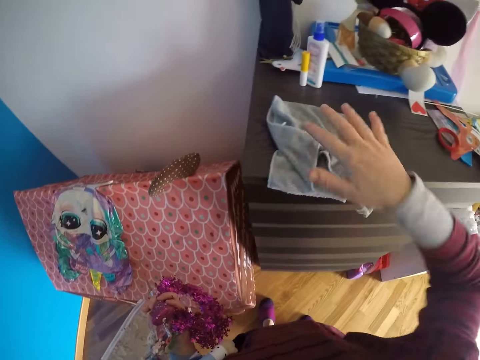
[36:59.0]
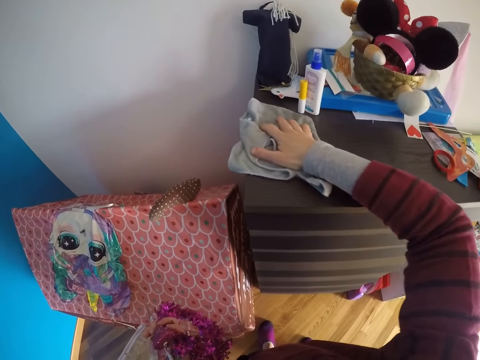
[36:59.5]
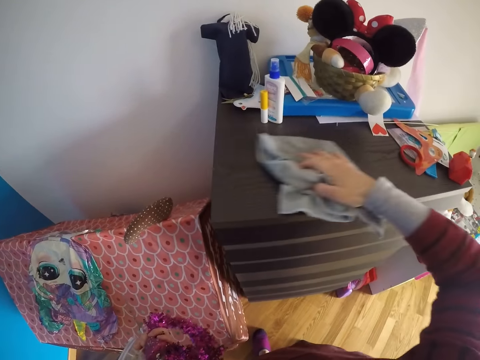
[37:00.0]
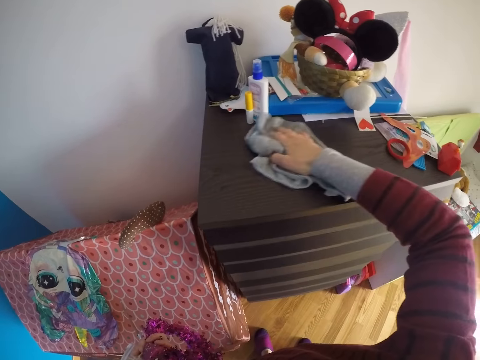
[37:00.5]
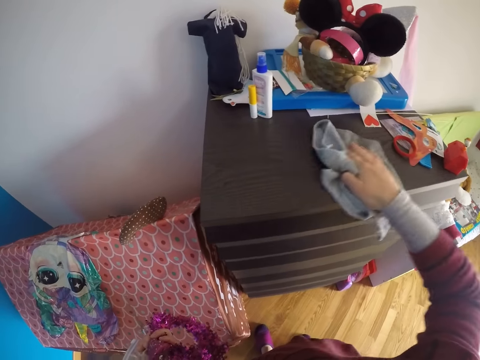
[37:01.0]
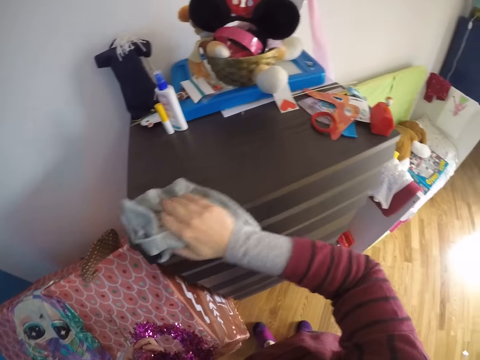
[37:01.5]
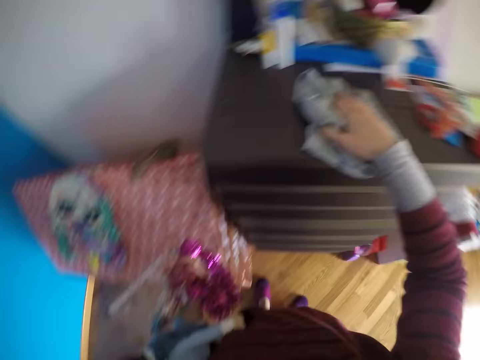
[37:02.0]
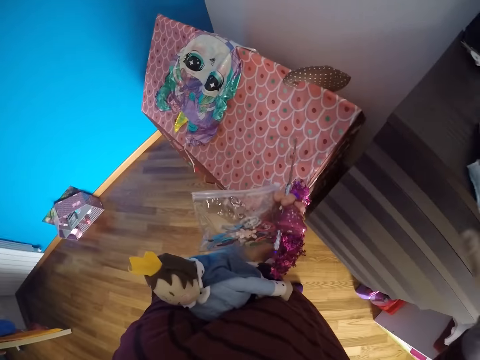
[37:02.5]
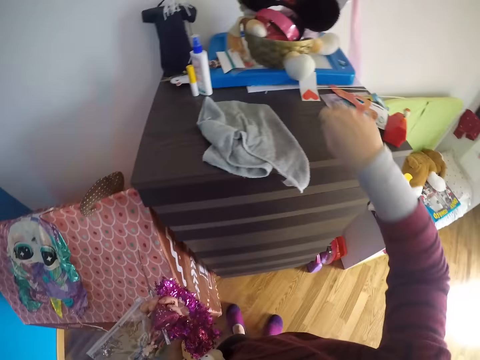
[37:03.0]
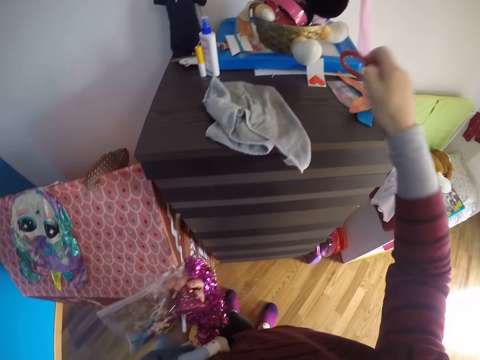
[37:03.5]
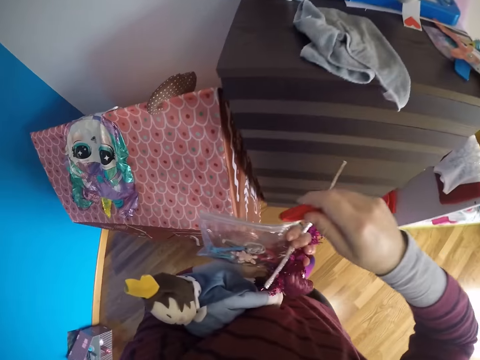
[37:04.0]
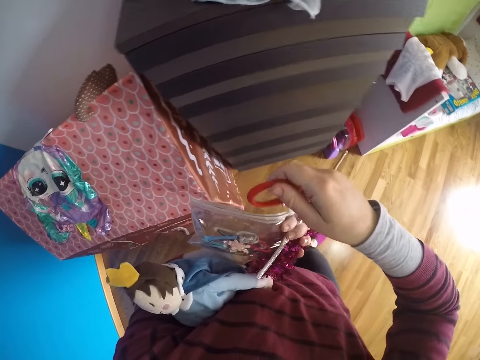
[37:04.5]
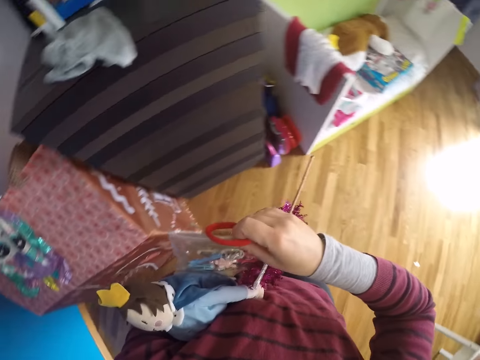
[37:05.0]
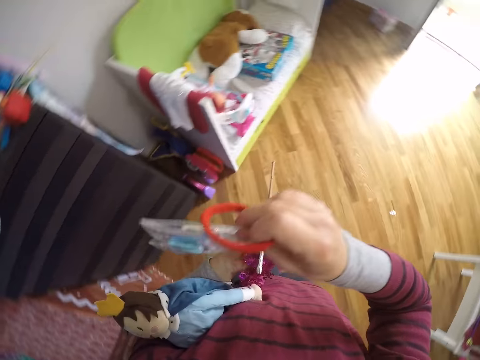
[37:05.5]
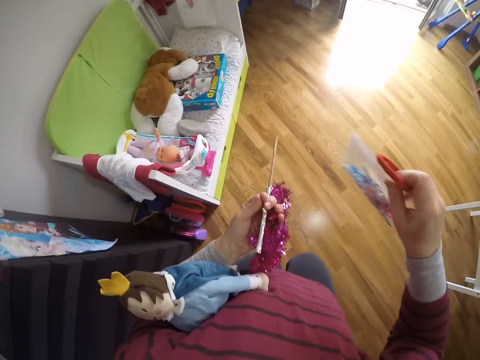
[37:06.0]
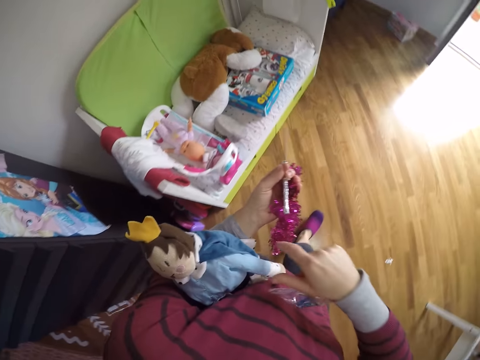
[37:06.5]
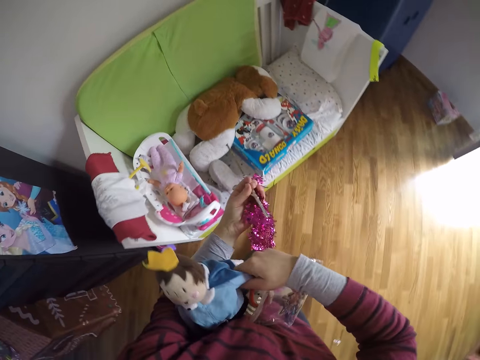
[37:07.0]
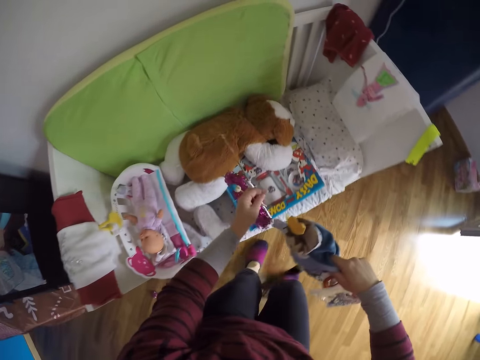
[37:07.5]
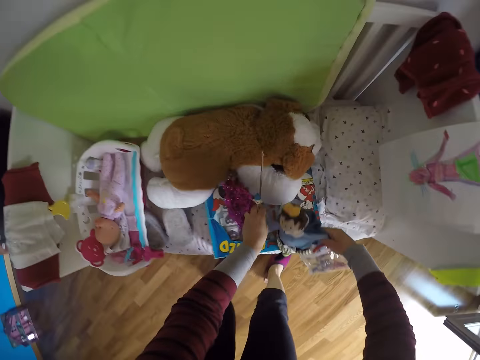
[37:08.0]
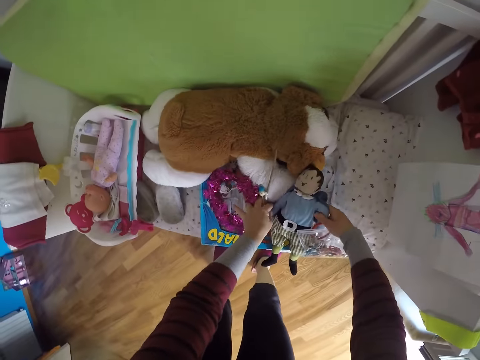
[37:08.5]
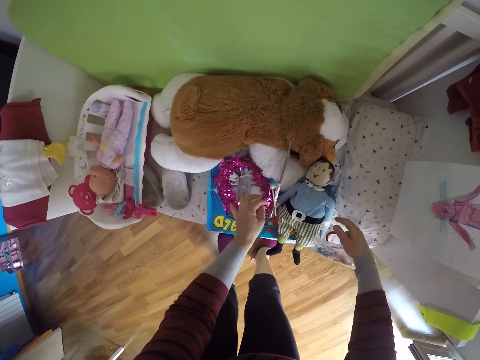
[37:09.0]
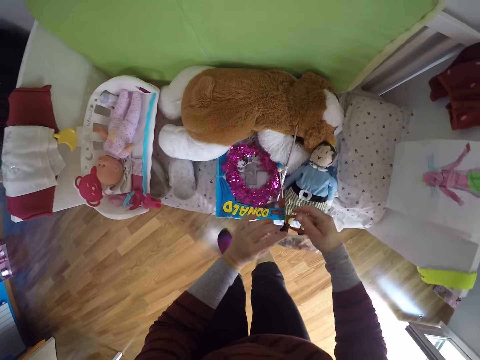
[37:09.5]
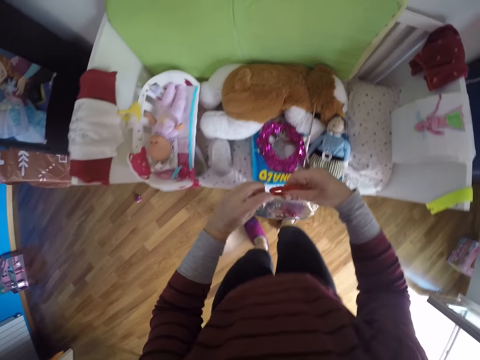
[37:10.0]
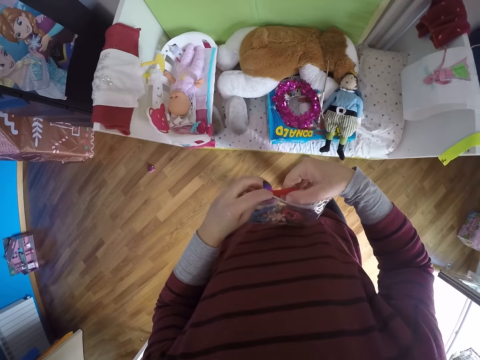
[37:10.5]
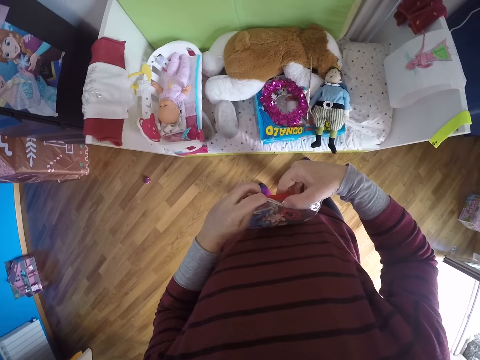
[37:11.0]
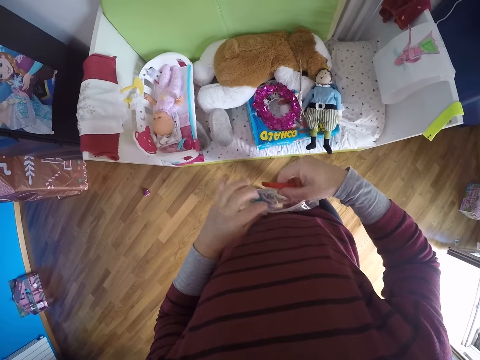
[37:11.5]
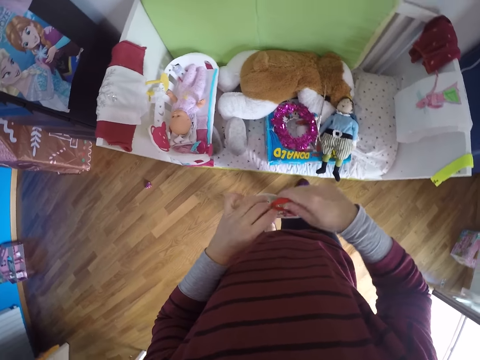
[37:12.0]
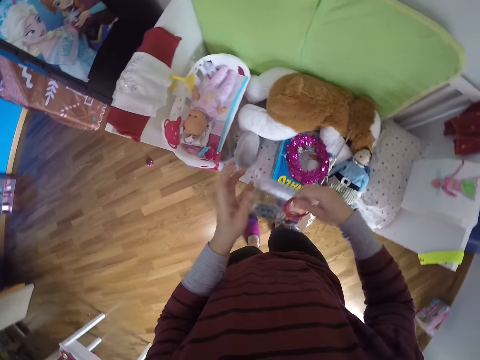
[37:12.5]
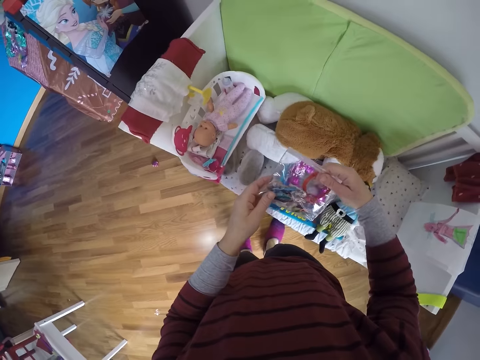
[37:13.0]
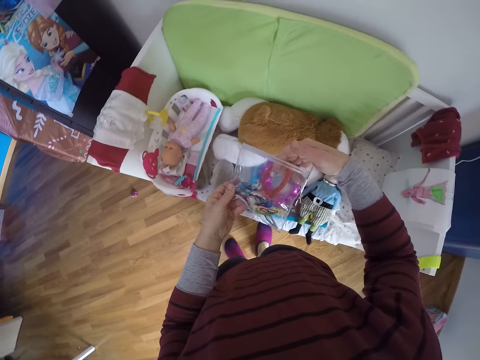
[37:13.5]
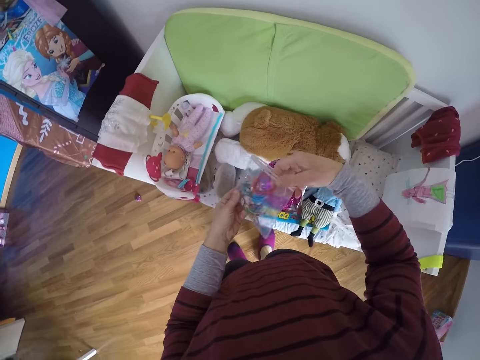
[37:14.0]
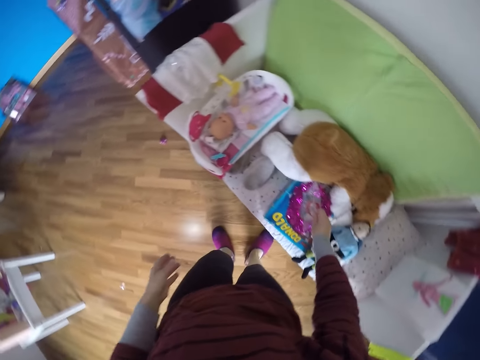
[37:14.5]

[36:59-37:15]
The camera wearer cleans the top of the cupboard with the towel in her right hand. She looks around. She picks up a headband from the top of the table with her right hand. She picks up a zipper bag and walks around. She picks up a doll. She drops the lei and stick toys on a baby cot with both hands. She picks up the zipper bag with the other hand and opens the zipper bag. She puts the headband into the bag with her right hand. She looks at the zipper bag.

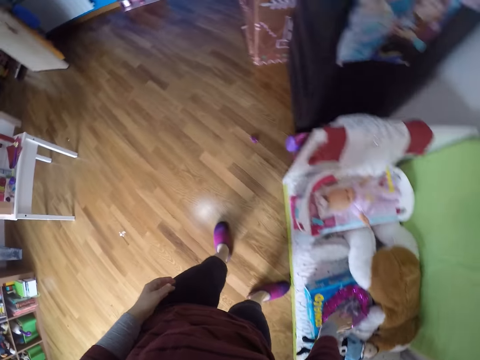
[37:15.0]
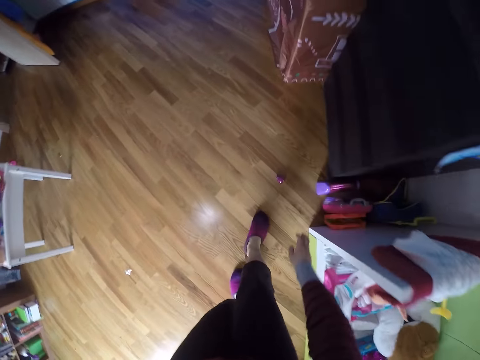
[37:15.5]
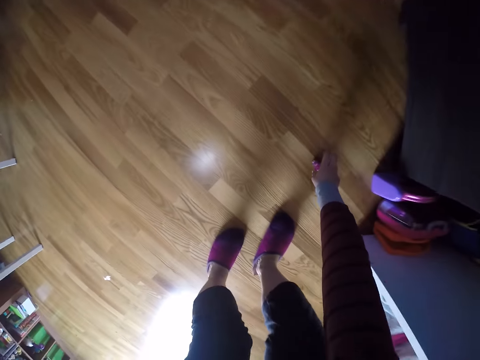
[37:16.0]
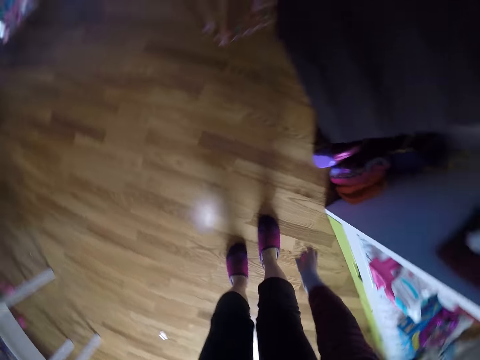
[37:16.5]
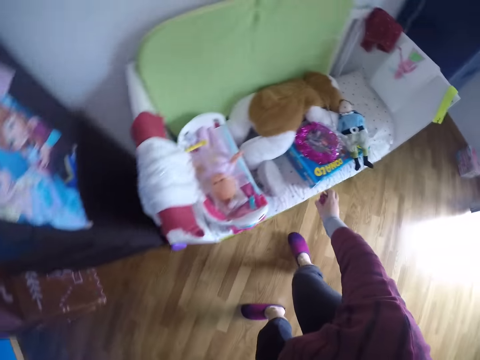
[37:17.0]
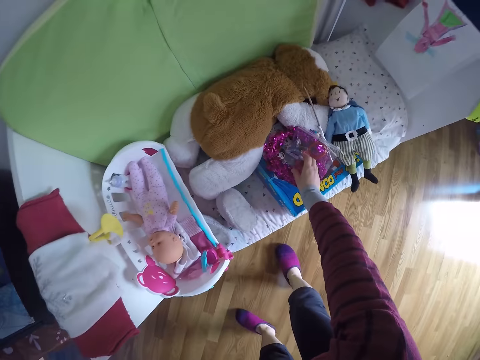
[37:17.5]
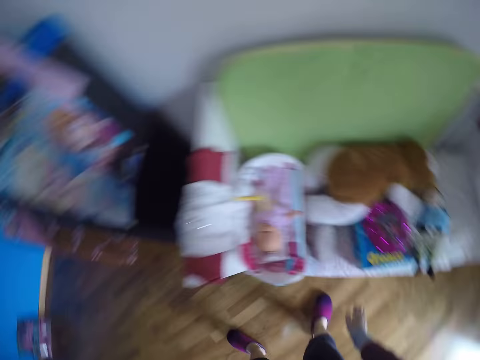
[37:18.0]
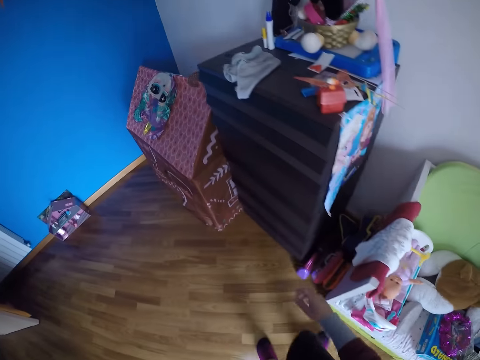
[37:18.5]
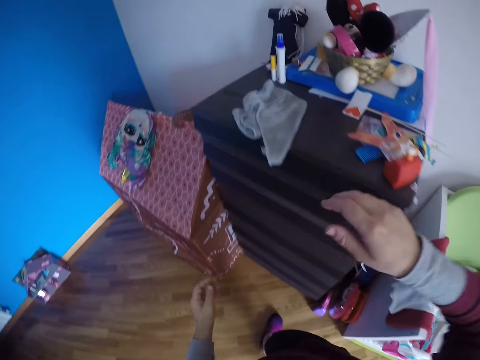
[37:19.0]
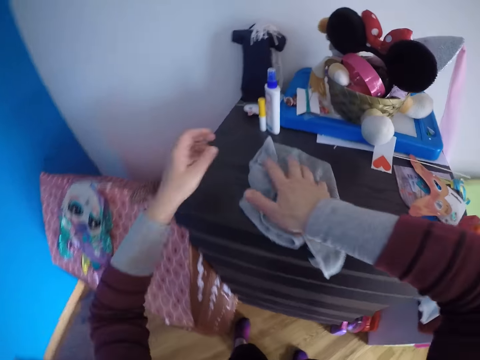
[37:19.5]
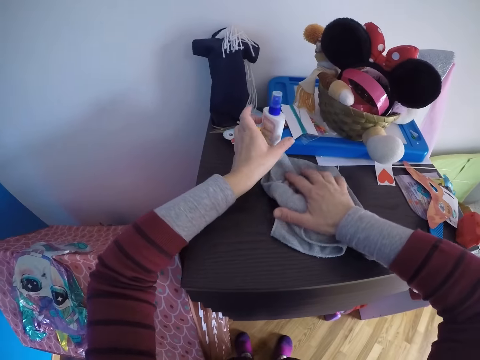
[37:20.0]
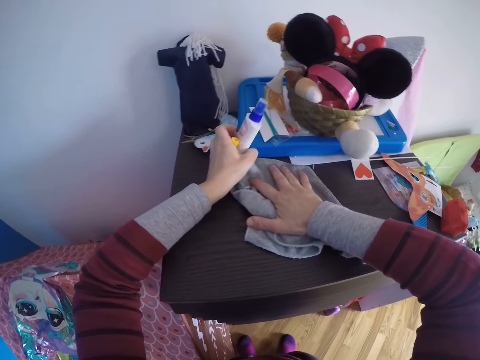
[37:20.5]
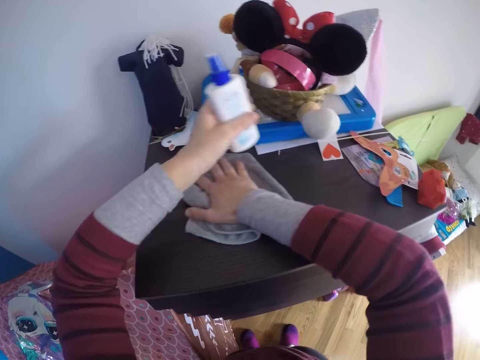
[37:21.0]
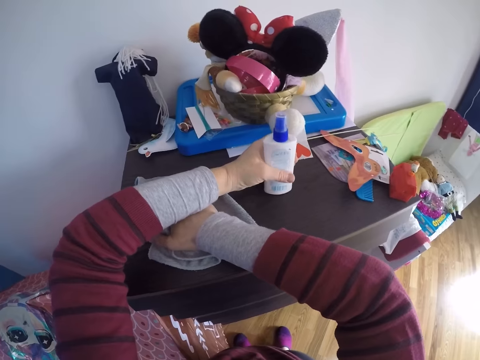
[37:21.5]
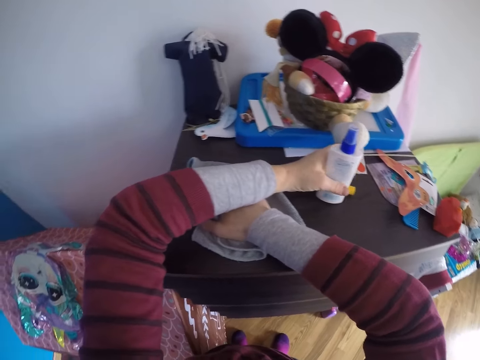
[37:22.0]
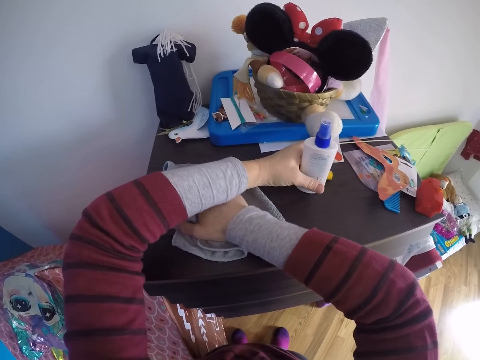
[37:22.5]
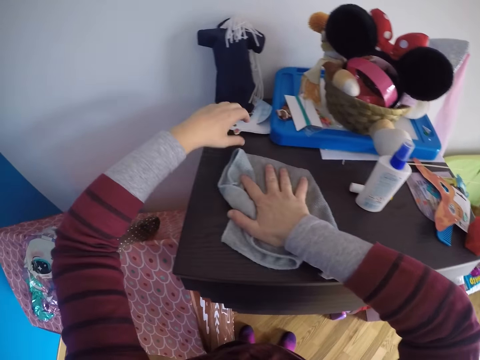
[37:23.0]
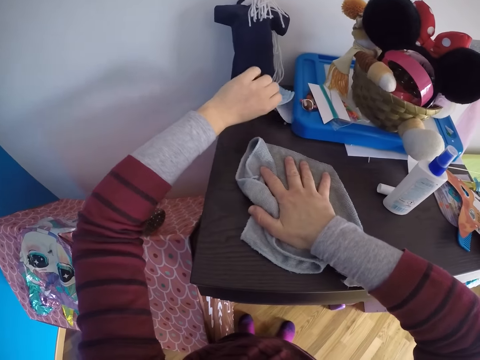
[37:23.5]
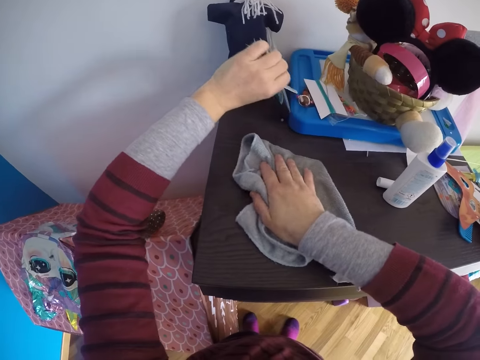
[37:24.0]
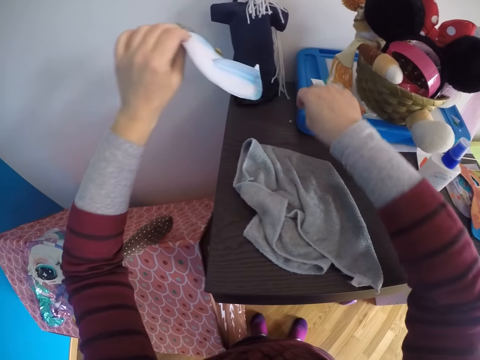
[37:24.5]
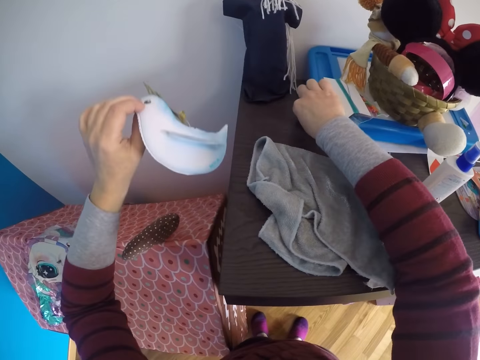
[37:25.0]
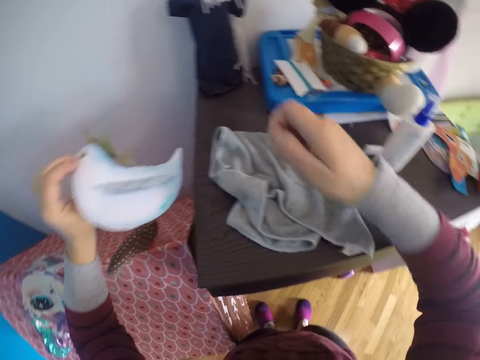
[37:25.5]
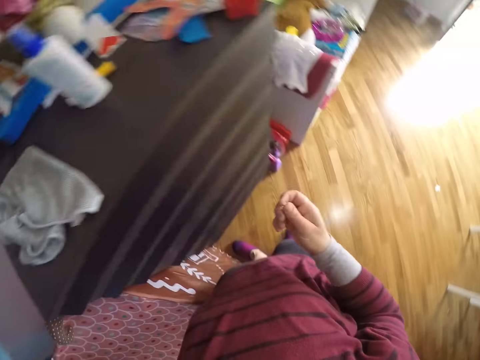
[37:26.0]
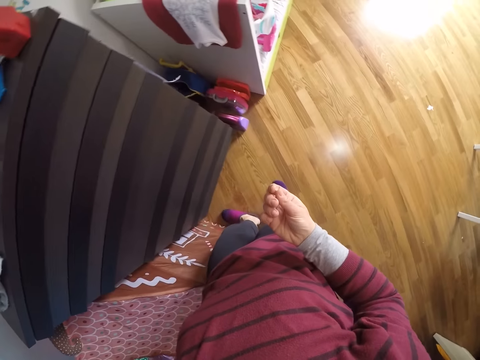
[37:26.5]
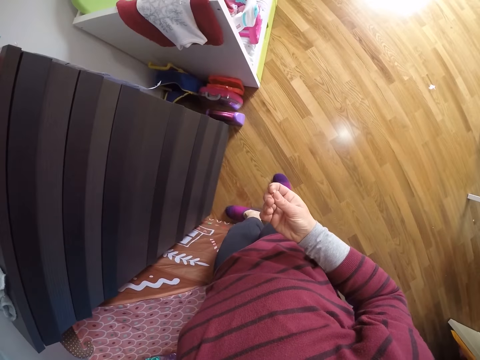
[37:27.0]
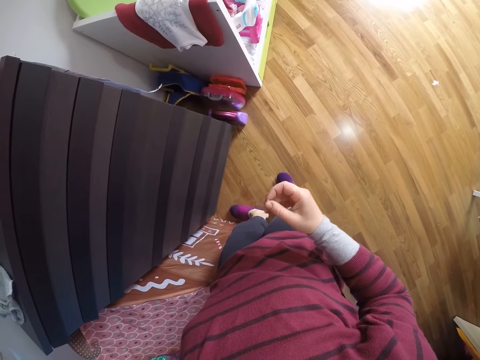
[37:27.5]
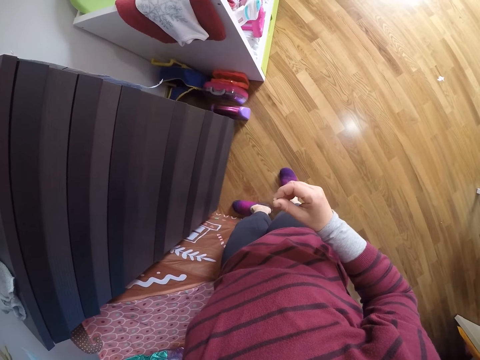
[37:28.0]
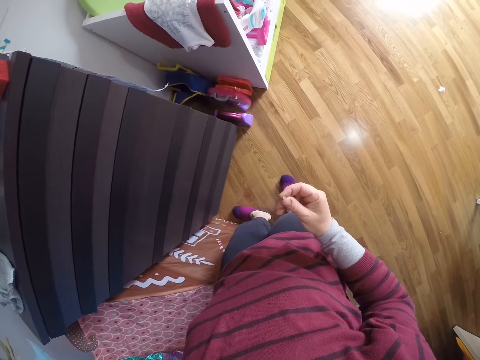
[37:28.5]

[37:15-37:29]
The camera wearer drops the bag on the baby cot with her right hand. She walks around. She picks up the toy from the ground with her right hand. She turns around. She drops the toy on the baby cot with her right hand. She turns around and walks around. She cleans the top of the cupboard with the towel in her right hand. She moves a moisturiser and an inhaler to another part of the top of the cupboard with her left hand. She picks up a bottle on the cabinet, picks up a small container on the cabinet, puts the bottle on the cabinet and puts the small container on the cabinet. She picks up a paper duck from underneath the magnetic board with her left hand. She picks up a decoration stone from the top of the cupboard with her right hand. She looks at something.
